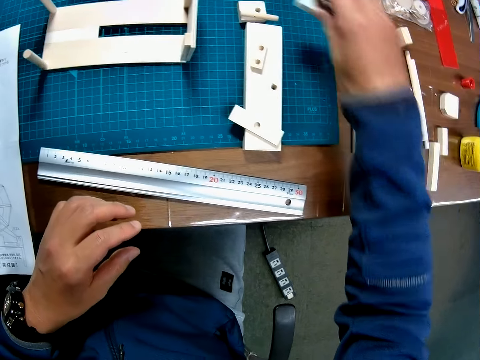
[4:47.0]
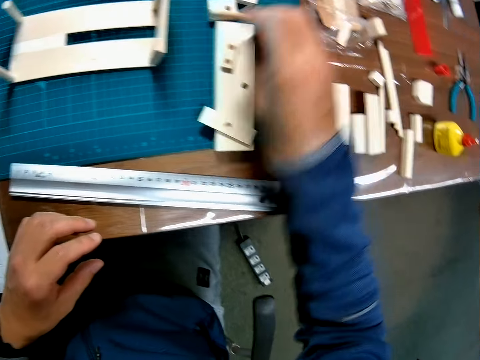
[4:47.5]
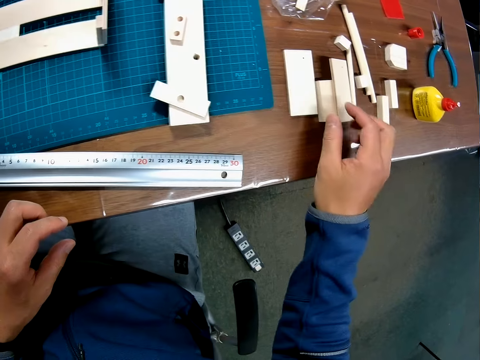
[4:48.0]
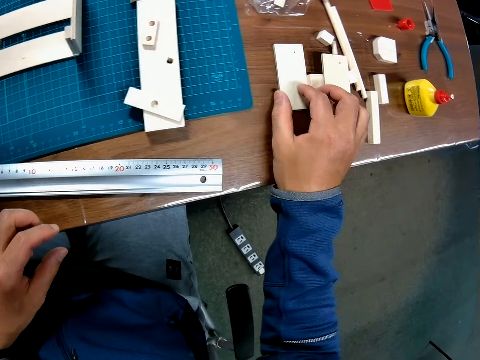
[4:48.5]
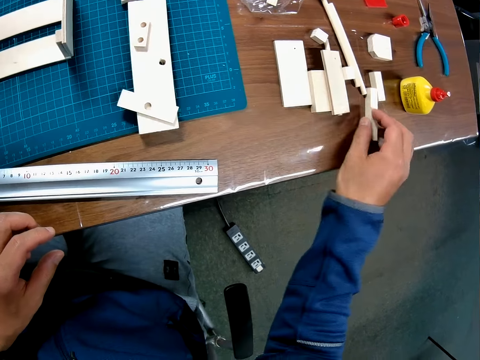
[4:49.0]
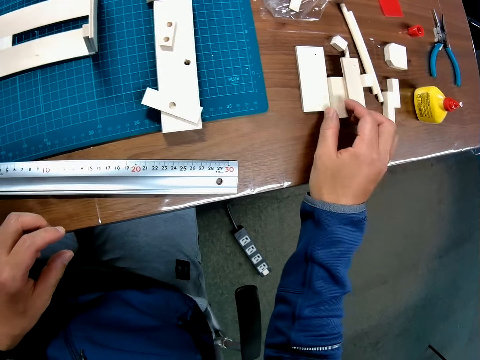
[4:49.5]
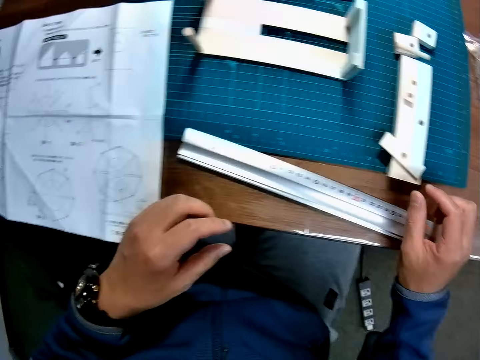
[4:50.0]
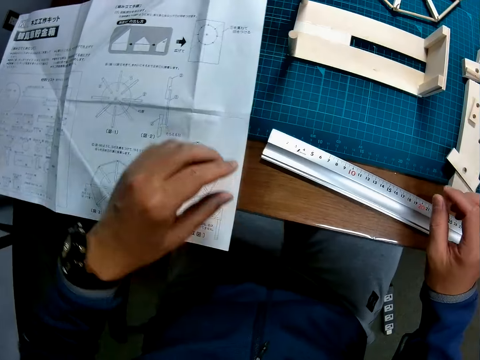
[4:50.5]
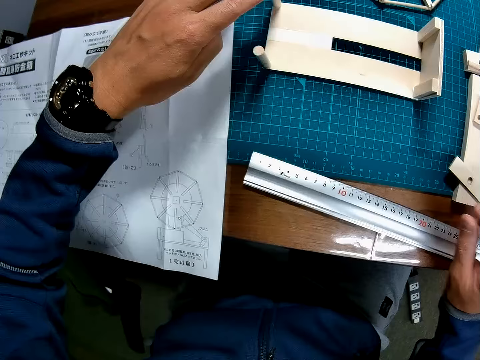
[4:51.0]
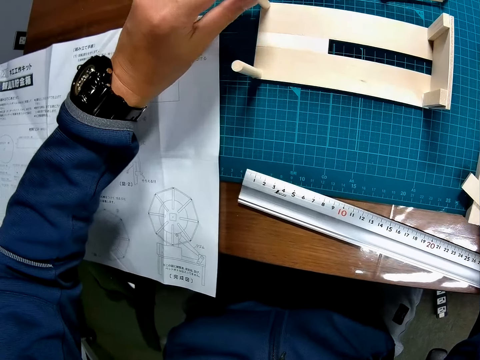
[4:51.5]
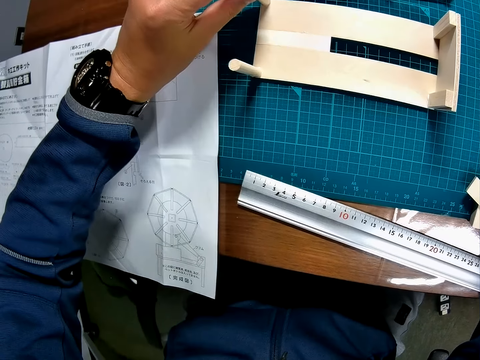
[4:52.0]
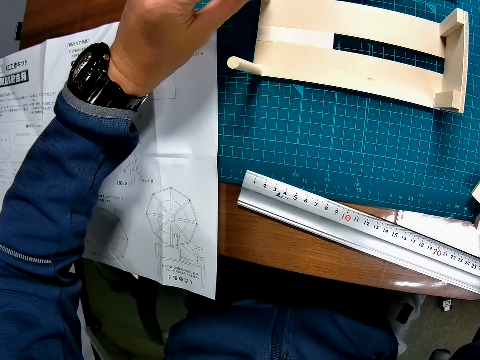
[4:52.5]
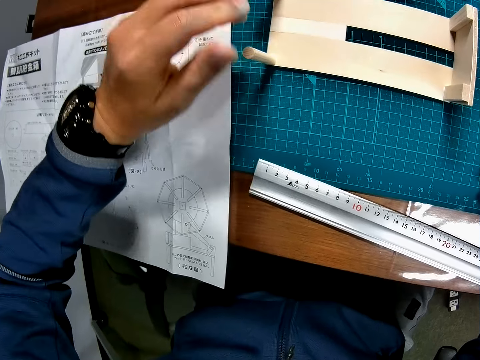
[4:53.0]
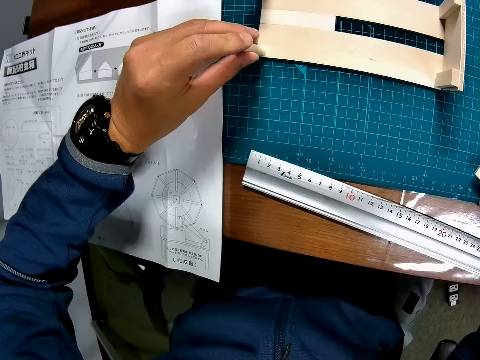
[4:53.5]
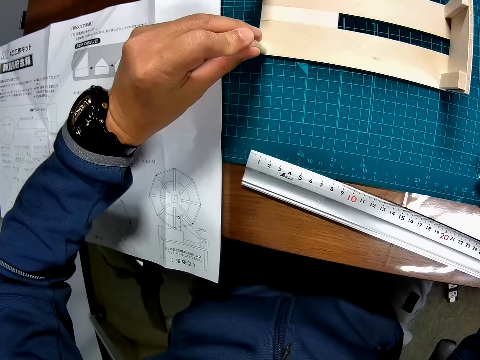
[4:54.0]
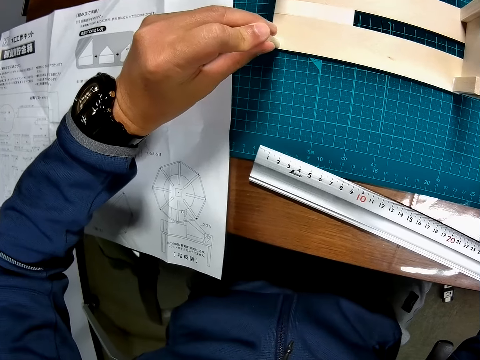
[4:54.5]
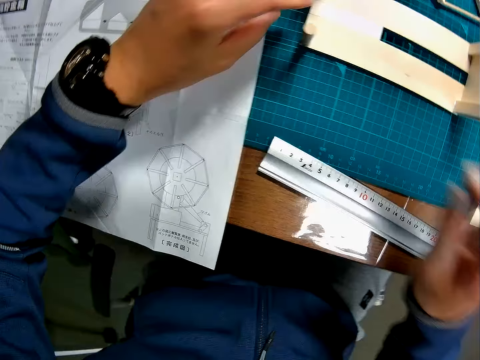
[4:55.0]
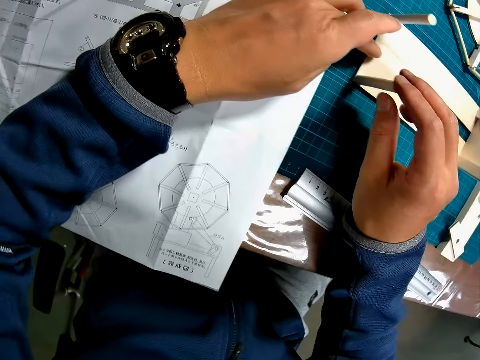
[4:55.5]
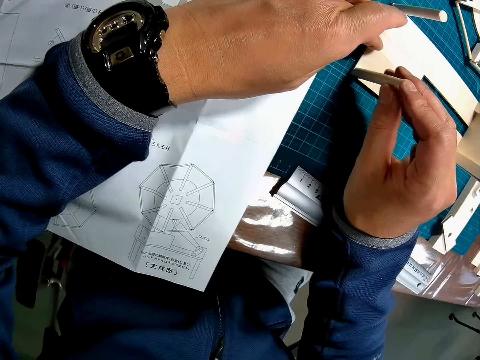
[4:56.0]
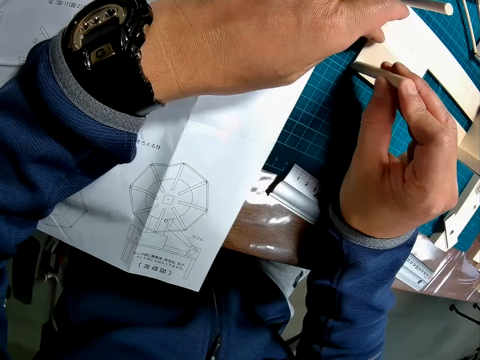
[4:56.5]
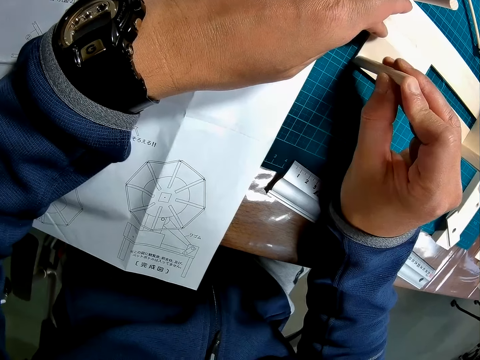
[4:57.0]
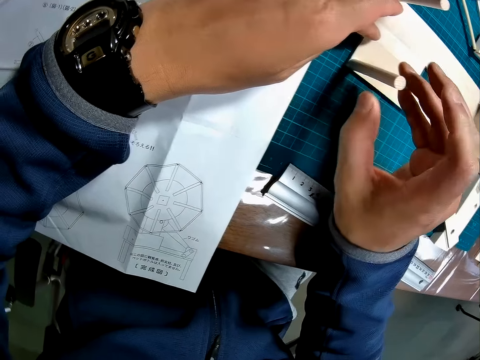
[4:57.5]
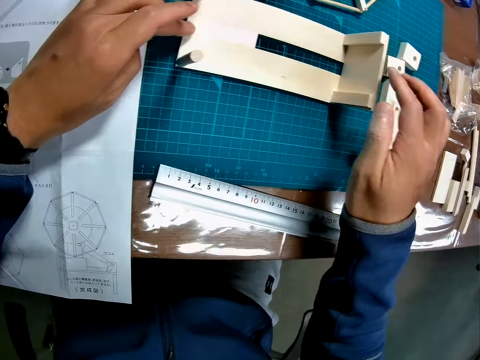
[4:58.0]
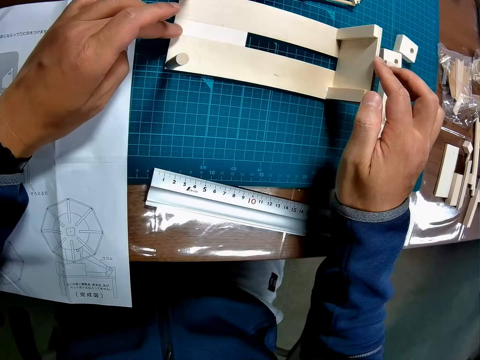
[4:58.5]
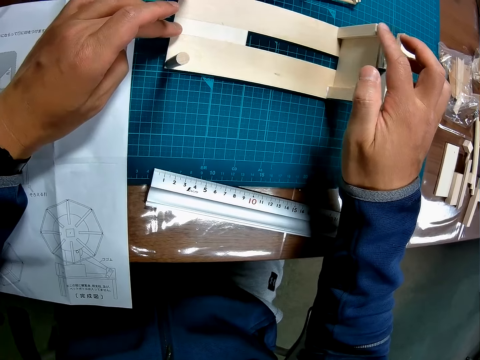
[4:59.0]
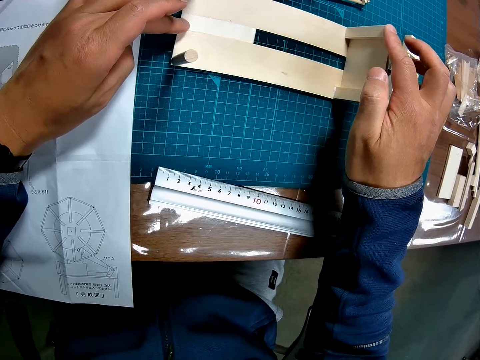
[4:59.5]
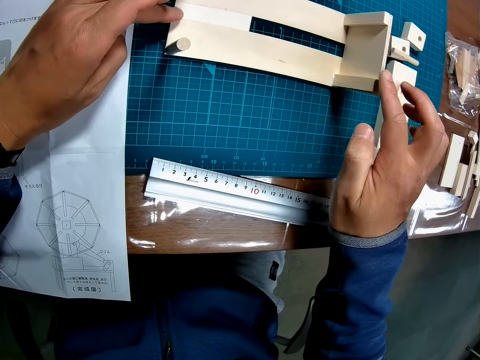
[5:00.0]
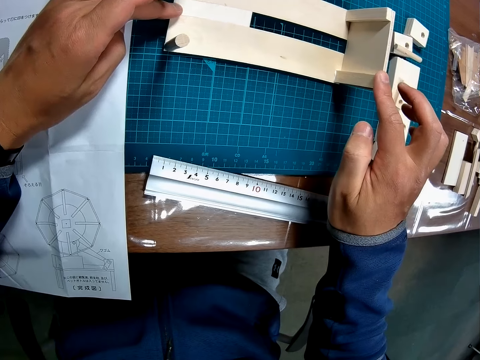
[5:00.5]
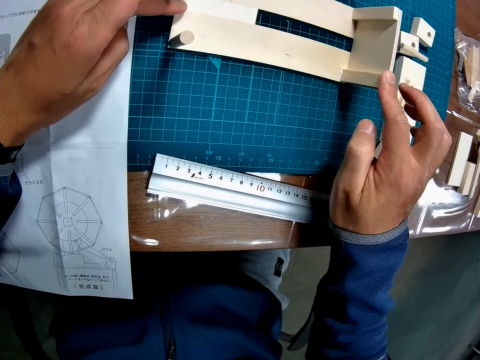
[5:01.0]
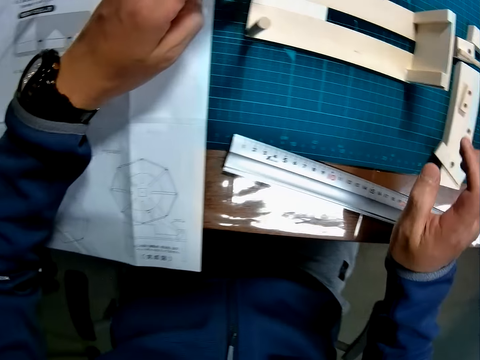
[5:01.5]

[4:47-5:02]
The camera wearer picks up a piece of wood and puts down the piece of wood. He pushes the pieces of wood aside. He inspects the wooden mechanical model on the table with his hands. He fixes something.

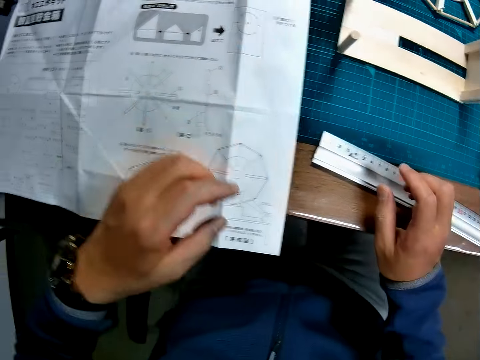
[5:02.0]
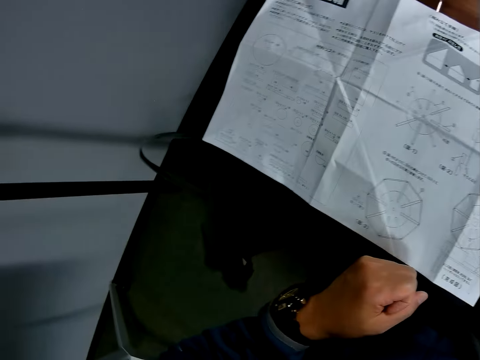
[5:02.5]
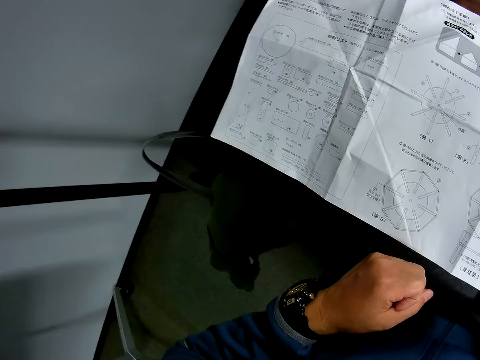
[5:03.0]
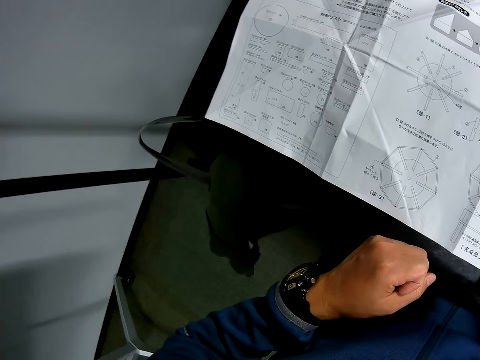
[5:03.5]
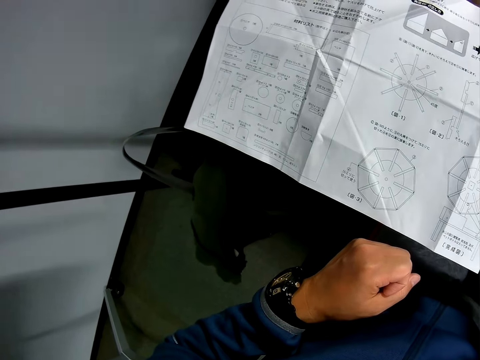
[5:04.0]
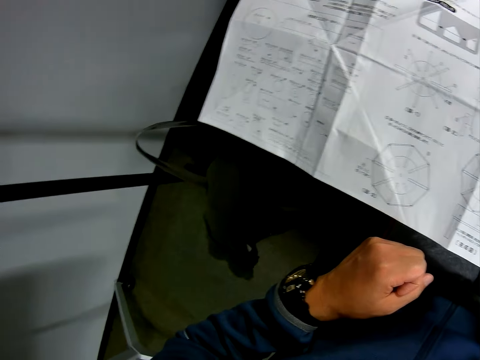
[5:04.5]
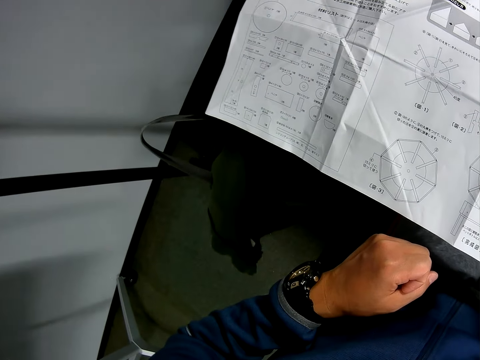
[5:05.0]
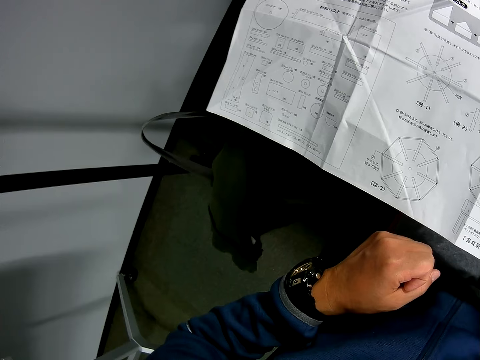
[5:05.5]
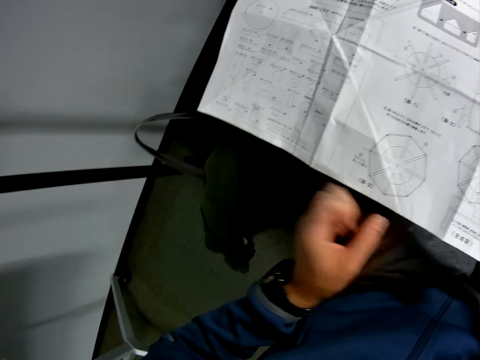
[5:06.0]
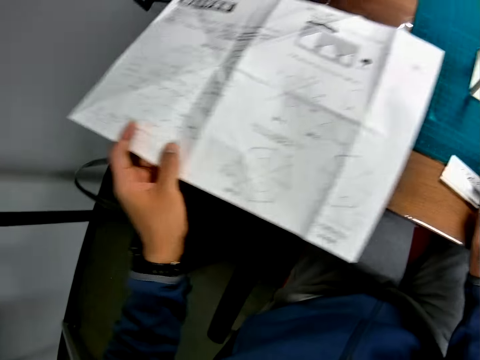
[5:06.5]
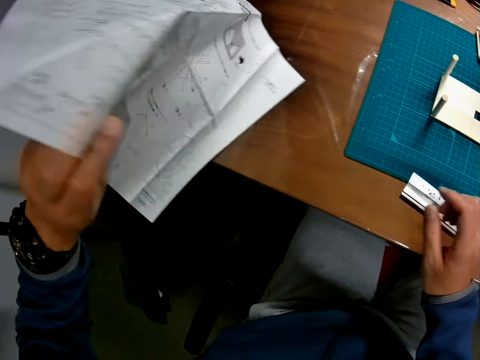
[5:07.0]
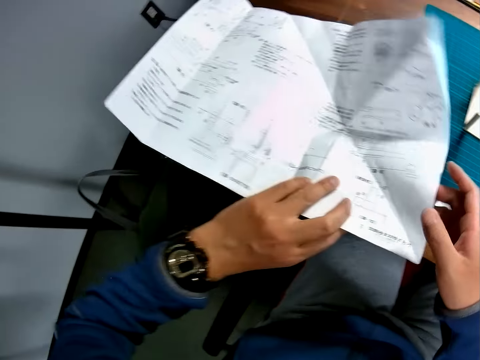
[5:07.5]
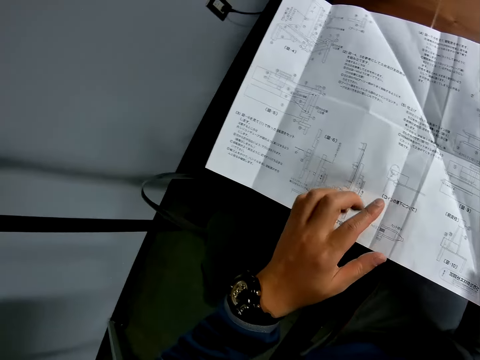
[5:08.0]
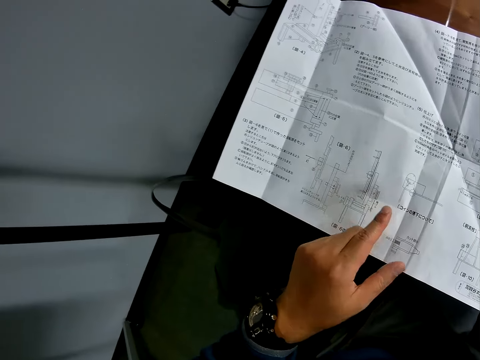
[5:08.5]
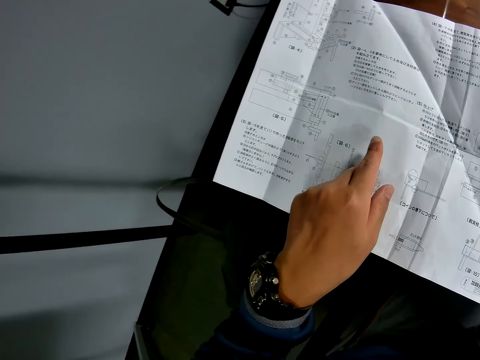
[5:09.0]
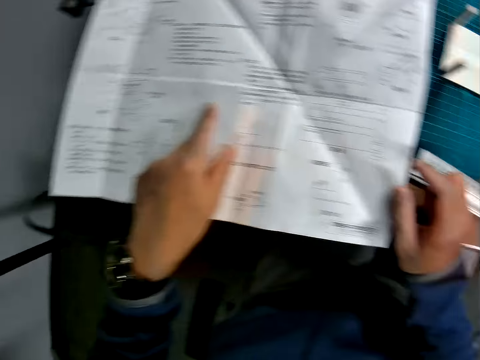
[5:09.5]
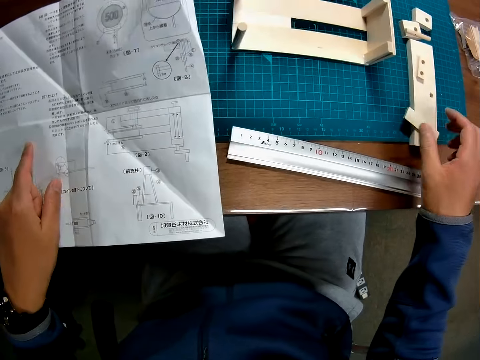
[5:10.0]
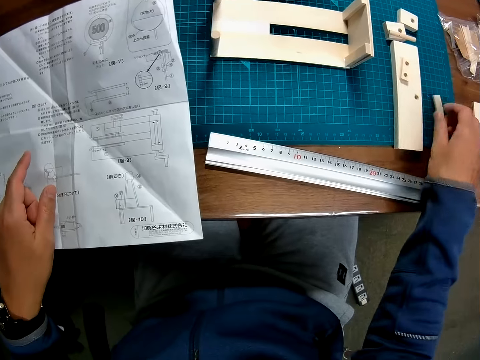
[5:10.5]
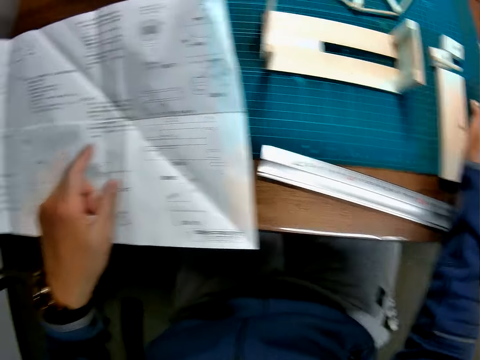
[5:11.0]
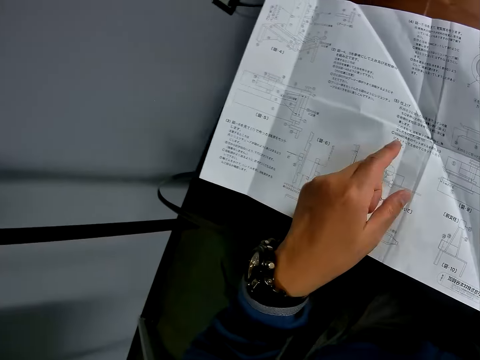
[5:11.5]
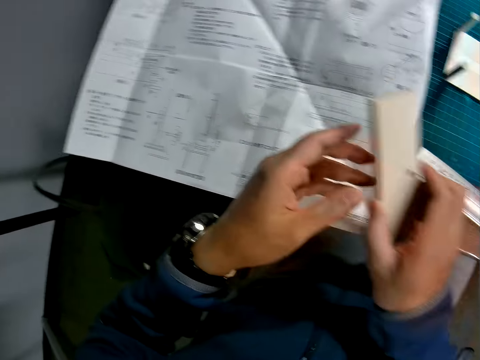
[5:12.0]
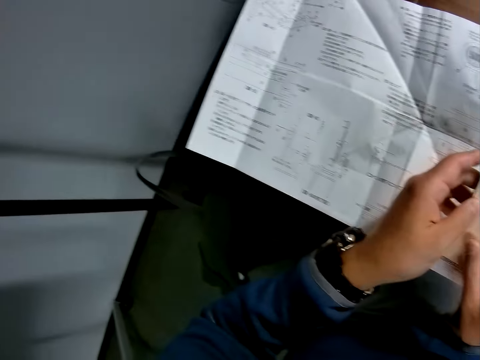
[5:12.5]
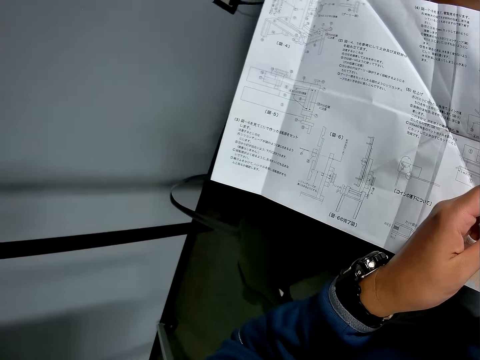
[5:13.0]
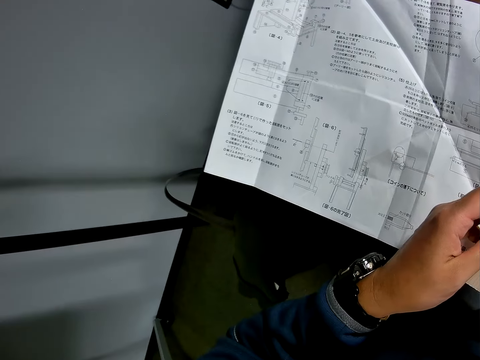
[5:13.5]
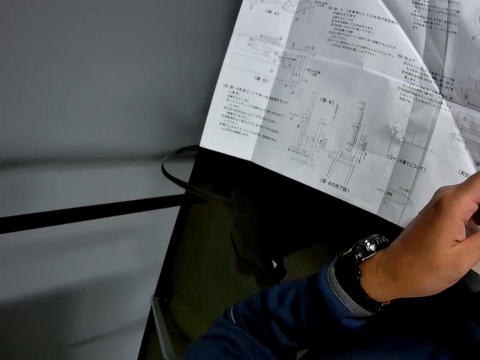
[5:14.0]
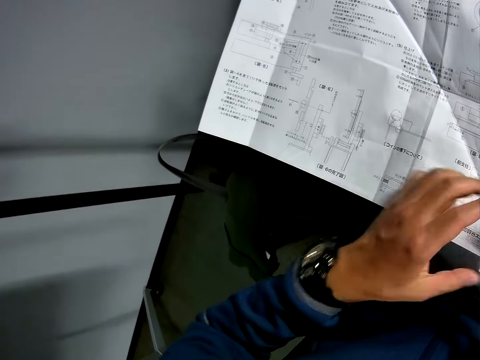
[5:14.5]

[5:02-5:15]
The camera wearer turns over the sketch paper on the table with his left hand. He looks at the sketch paper. He puts his left hand on the paper on the table. He picks up a piece of wood. He adjusts carved wooden pieces on the table with his right hand. He puts down the piece of wood, picks up a piece of wood and puts down the piece of wood. He picks up a carved wooden piece on the table with his right hand. He holds the carved wooden piece with his hands.
